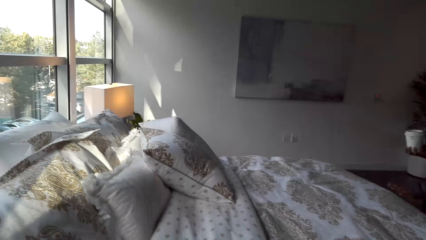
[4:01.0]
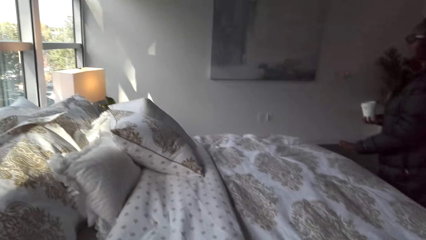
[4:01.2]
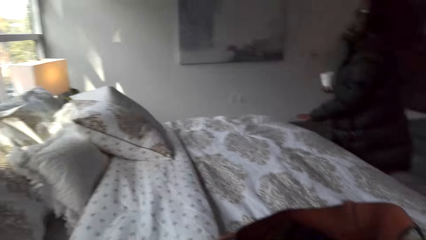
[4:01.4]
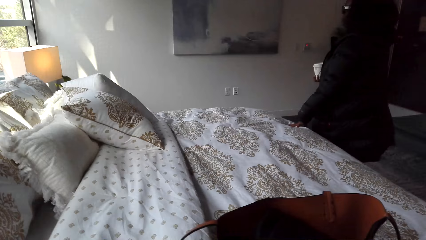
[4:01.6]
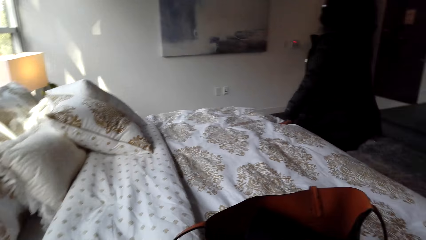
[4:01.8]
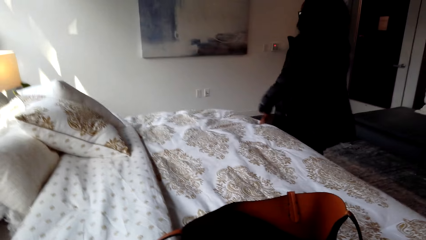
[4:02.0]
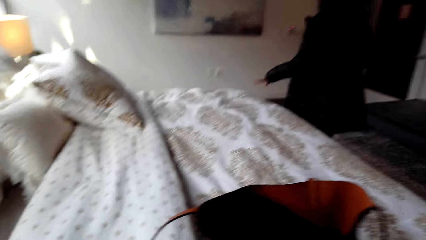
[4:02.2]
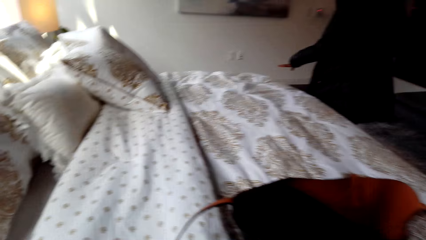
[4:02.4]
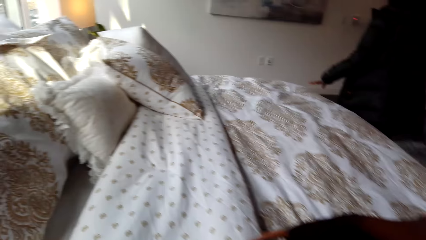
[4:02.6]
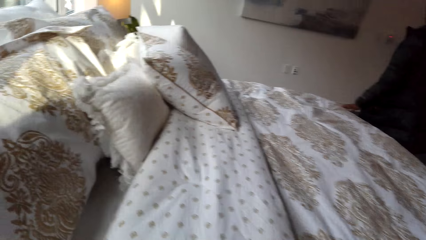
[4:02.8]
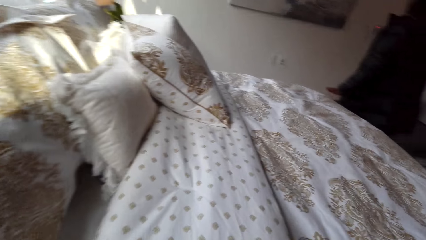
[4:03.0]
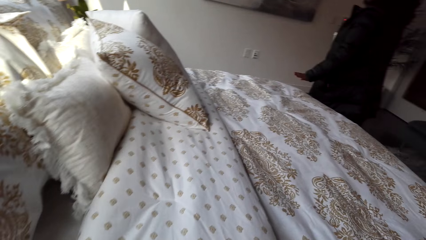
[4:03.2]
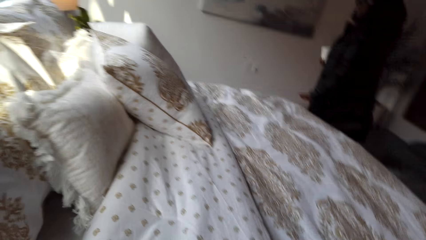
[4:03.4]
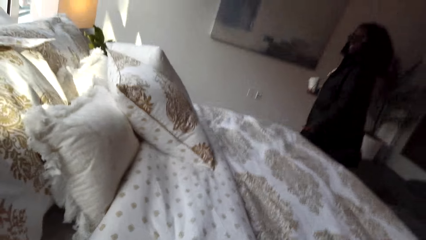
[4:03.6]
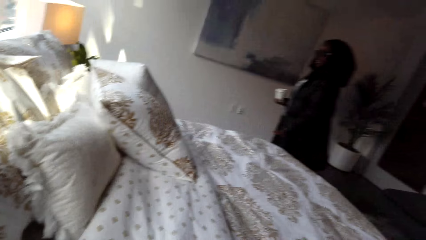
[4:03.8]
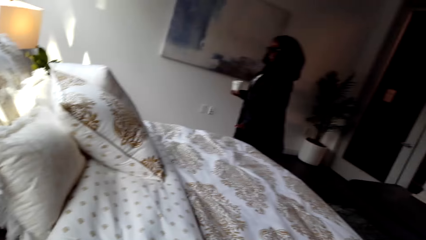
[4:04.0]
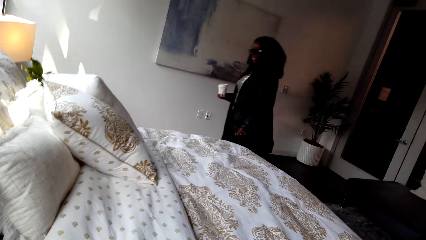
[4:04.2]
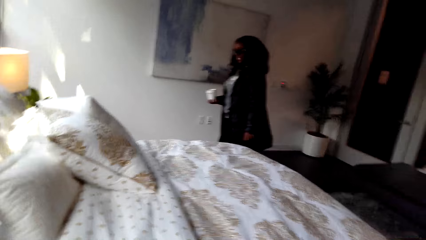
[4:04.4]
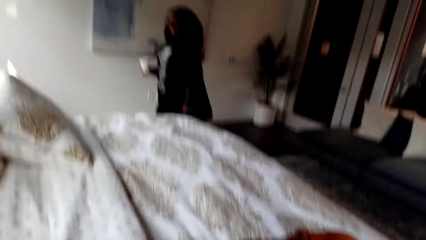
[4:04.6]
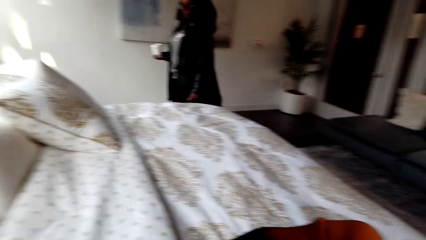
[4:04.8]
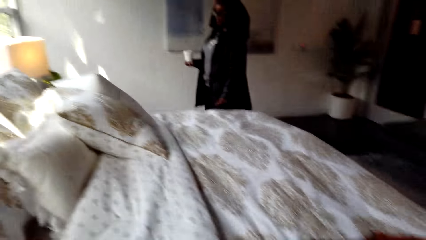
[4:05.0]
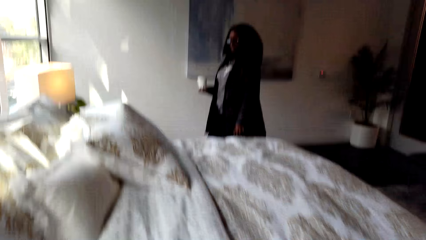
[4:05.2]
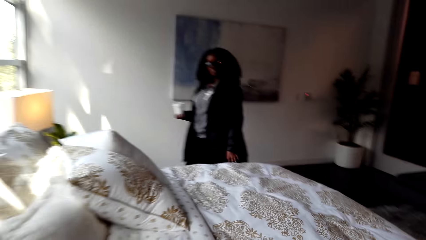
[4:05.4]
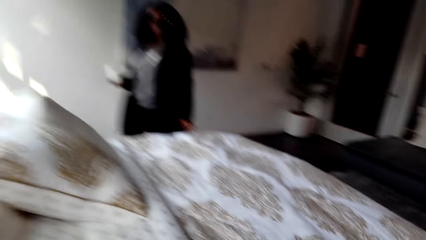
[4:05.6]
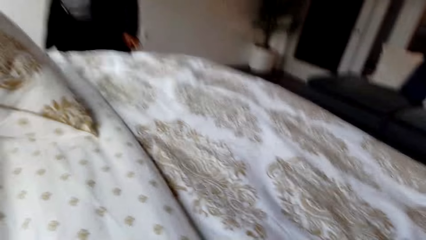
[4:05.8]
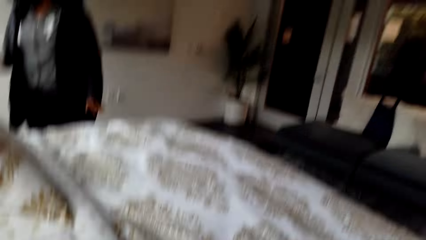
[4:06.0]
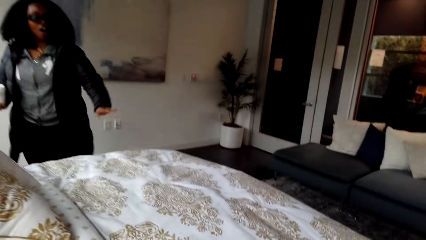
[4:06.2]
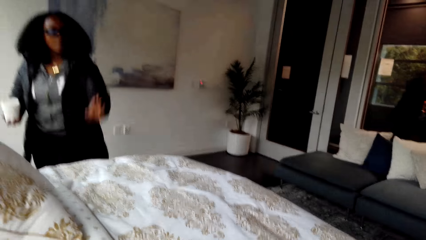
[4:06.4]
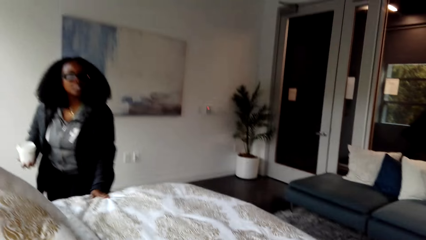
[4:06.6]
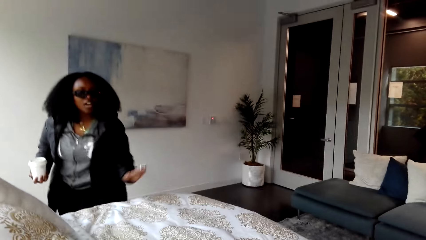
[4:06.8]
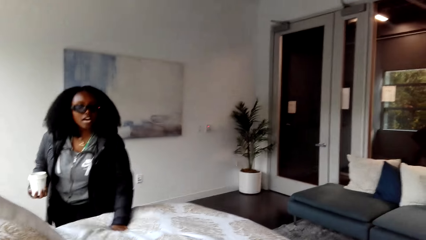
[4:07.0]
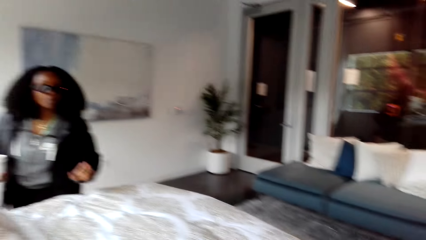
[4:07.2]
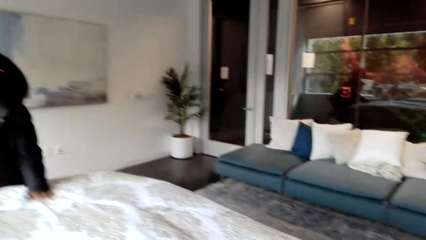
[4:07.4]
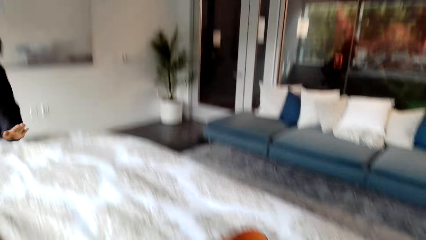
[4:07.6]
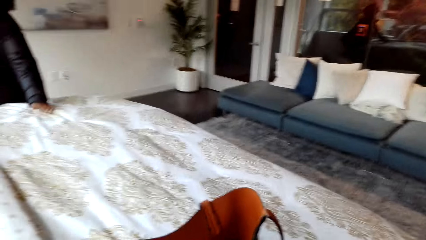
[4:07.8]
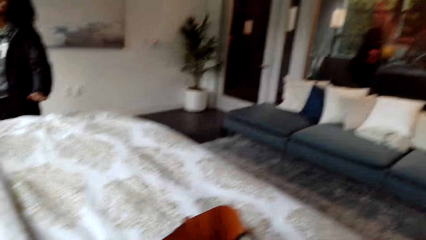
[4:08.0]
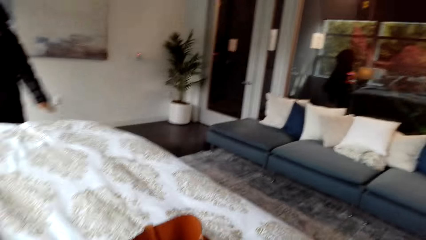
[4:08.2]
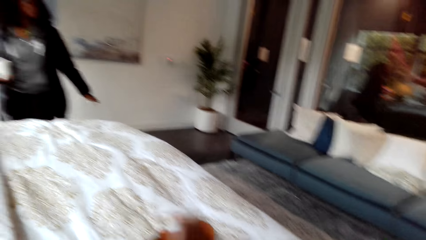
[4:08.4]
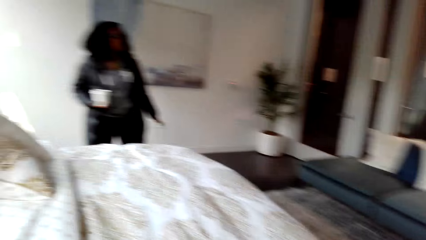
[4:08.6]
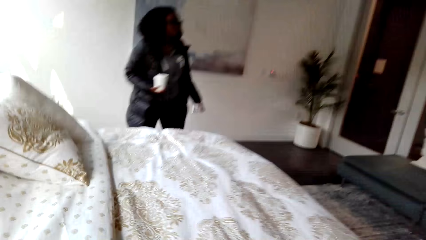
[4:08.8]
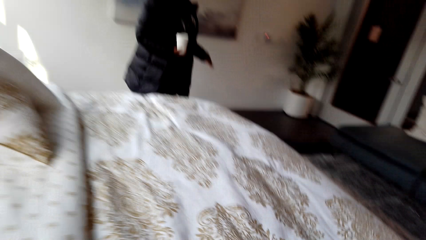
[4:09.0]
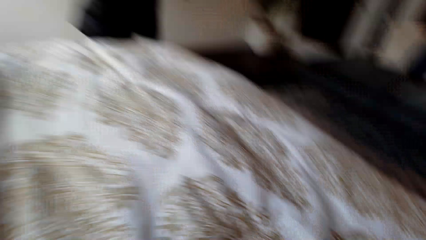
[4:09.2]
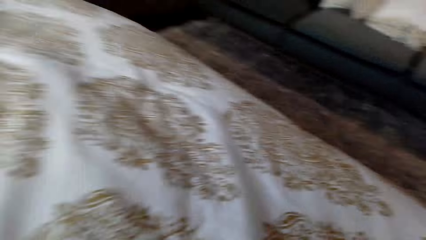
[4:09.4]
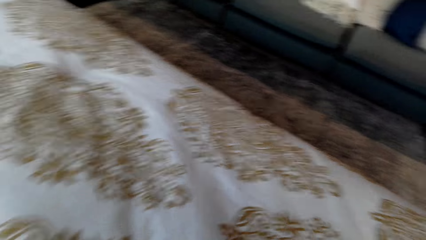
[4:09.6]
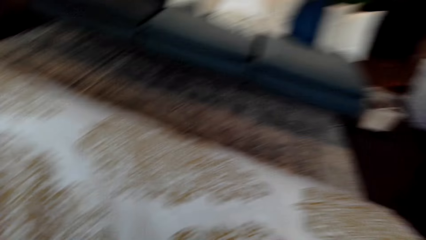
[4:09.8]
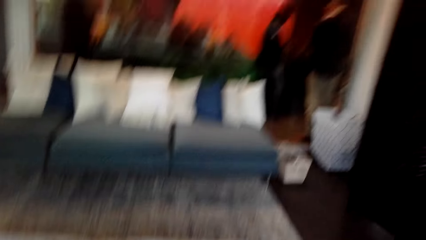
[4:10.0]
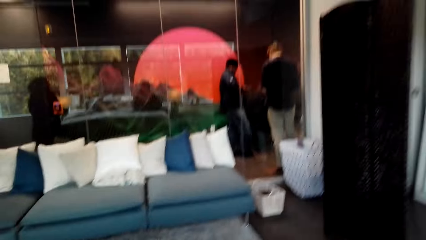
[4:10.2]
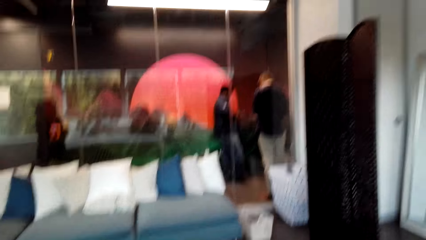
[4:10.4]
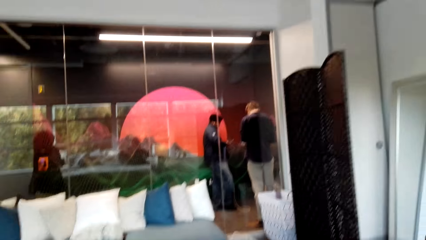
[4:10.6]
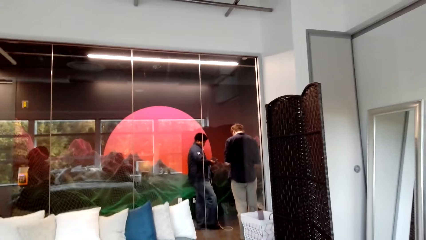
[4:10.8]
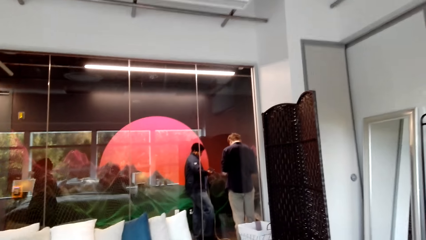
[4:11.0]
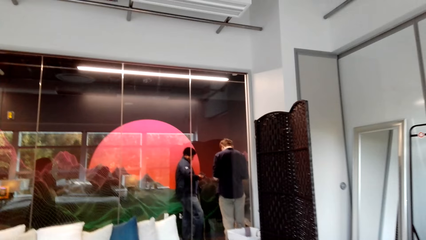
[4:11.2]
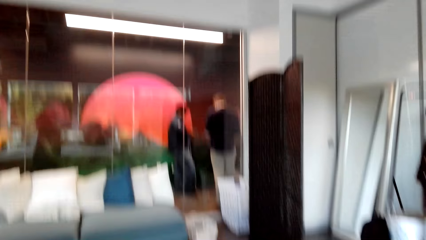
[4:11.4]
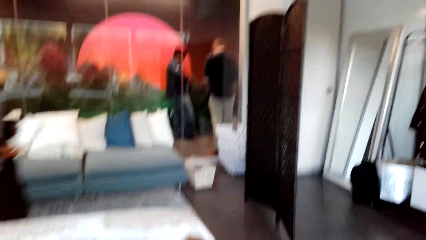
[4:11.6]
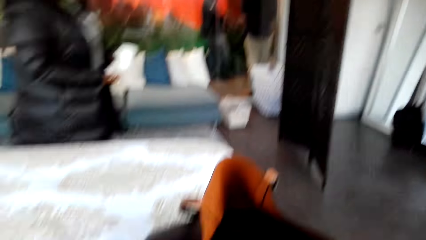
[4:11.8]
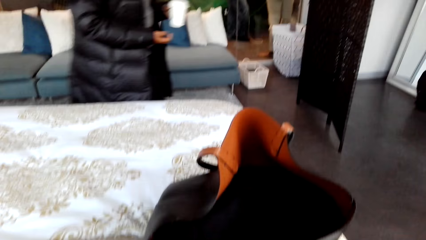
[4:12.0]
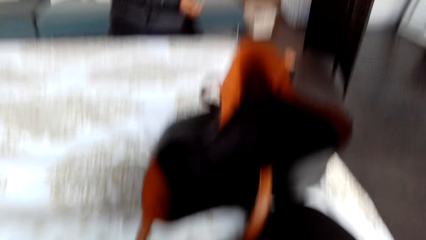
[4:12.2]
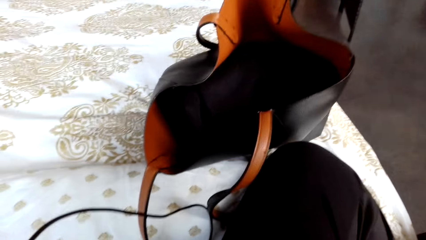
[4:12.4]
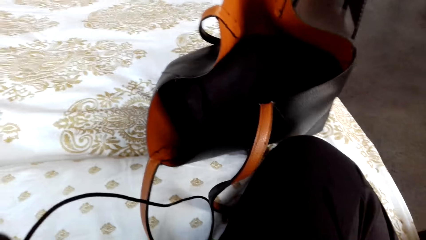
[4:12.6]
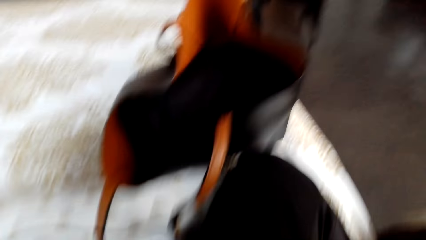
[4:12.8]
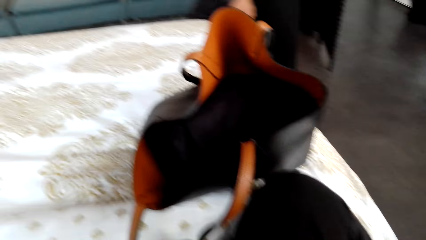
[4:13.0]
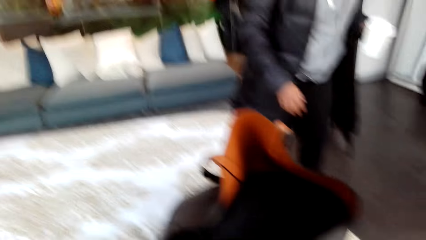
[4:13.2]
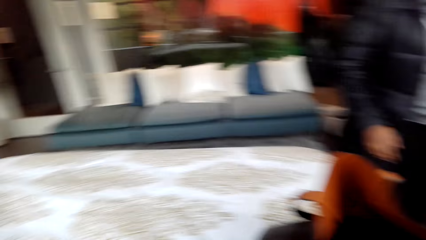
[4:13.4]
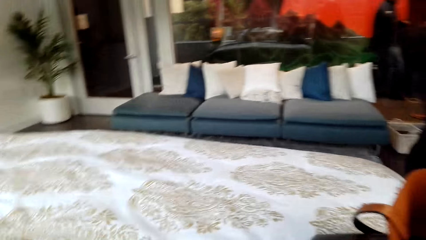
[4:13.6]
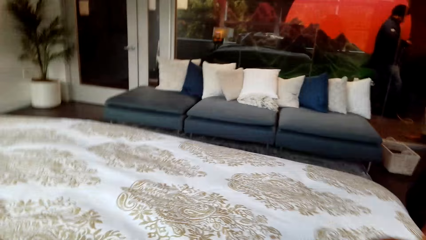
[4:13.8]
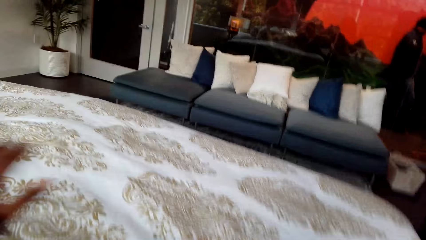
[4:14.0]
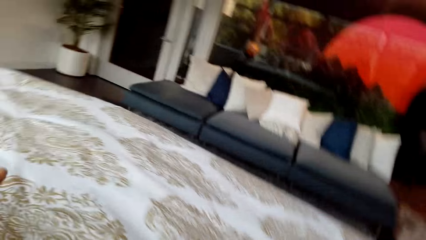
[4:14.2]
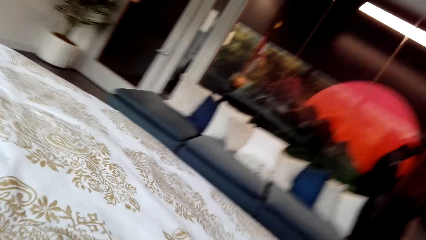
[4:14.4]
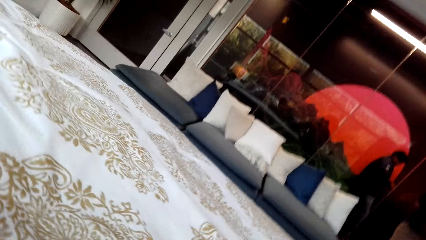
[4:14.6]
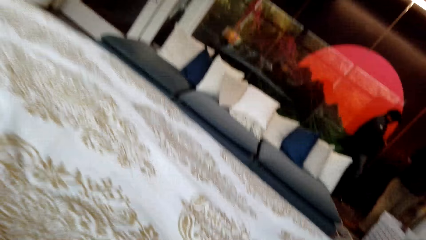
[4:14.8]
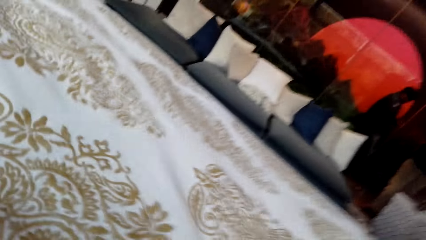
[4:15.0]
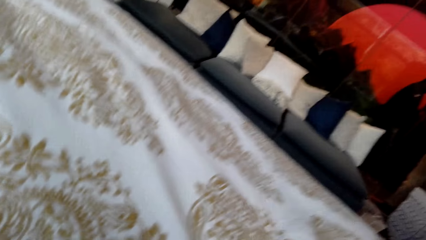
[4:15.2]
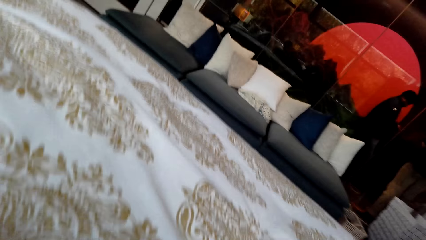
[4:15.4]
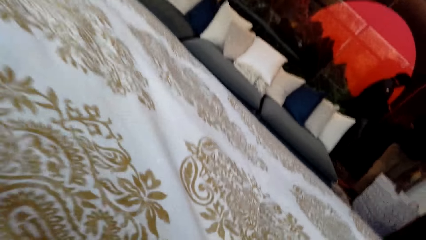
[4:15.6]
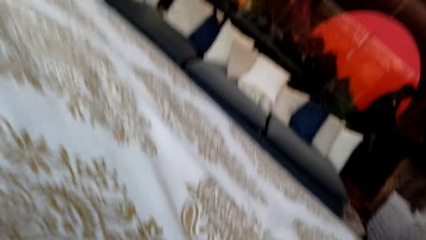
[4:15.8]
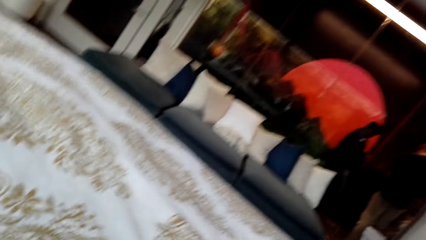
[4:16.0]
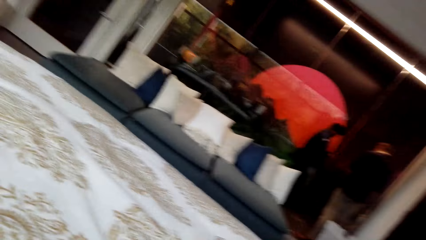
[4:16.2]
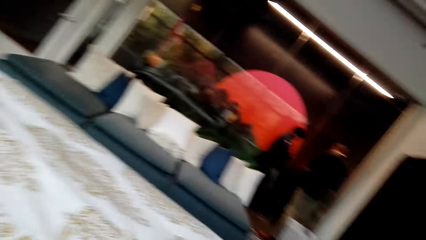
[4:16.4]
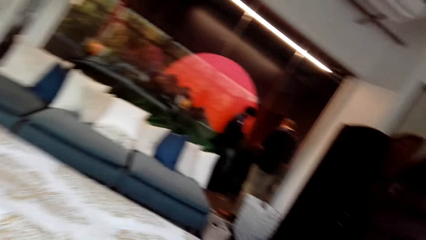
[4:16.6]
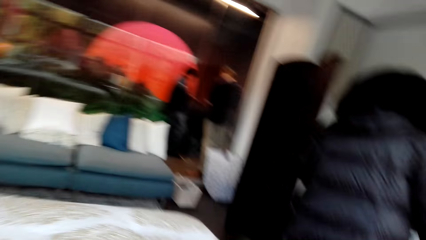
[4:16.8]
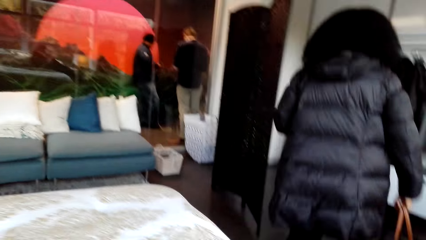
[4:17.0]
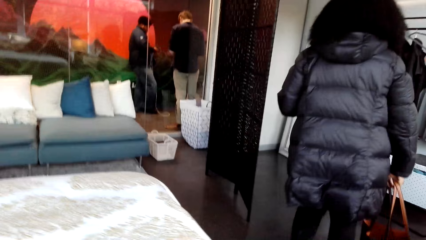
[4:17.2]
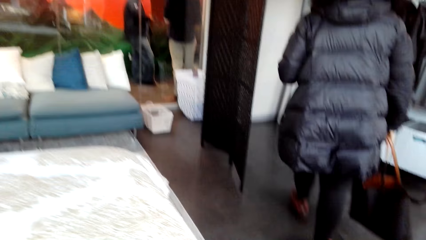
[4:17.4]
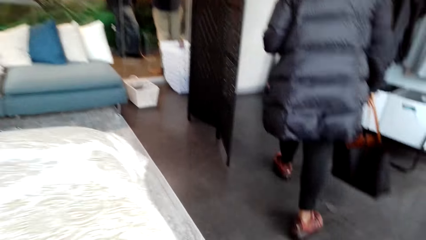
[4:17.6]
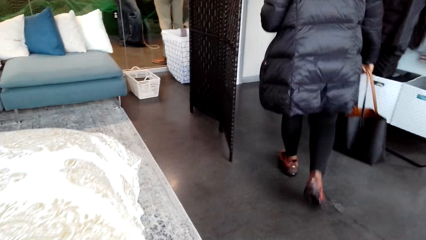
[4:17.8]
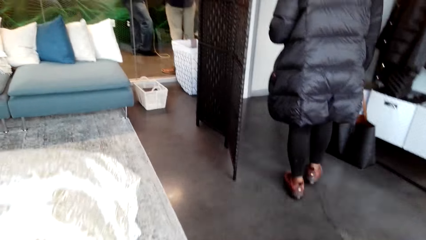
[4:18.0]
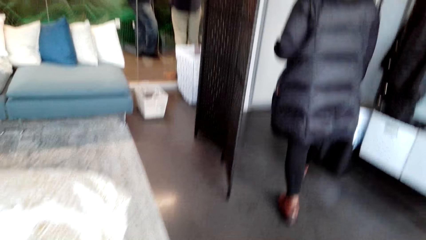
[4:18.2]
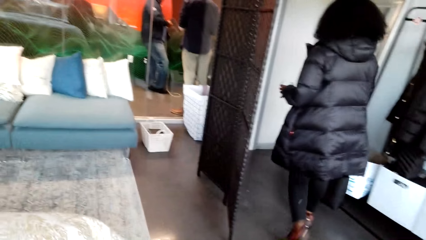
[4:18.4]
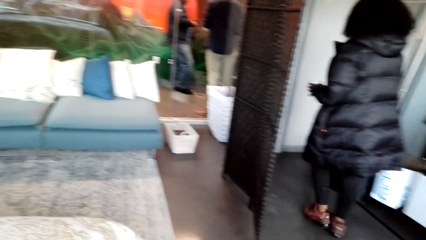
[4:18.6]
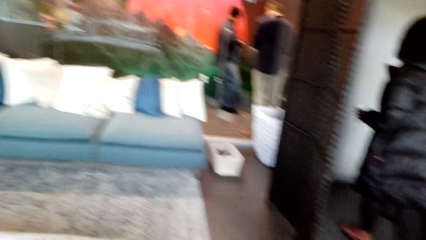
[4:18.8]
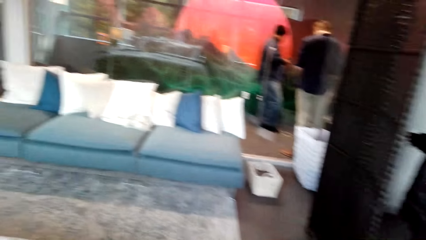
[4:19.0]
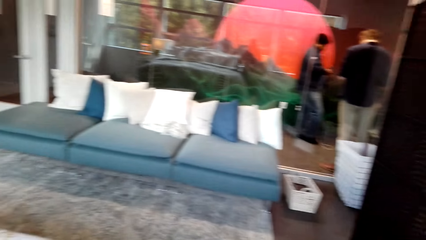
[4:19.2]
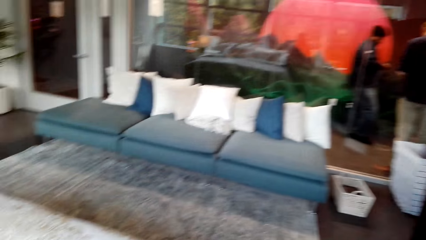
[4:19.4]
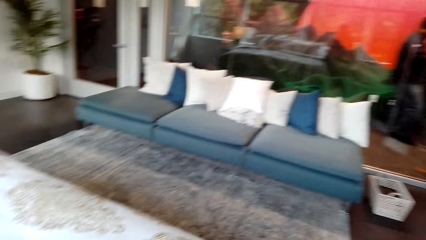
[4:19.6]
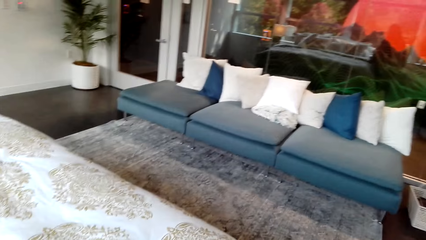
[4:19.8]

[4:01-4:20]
The woman talks to the camera wearer. She bangs the bed. The camera wearer looks around and talks to the woman. They sit on the bed. They talk to the woman. The woman talks to the camera wearer. The camera wearer talks to the woman. The woman talks to the camera wearer. The woman walks and carries the hand bag with the left hand. The camera wearer looks around.
